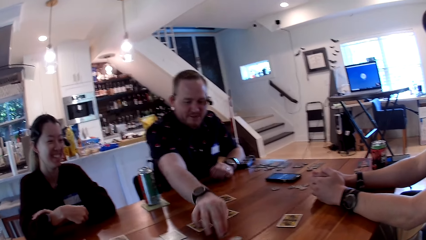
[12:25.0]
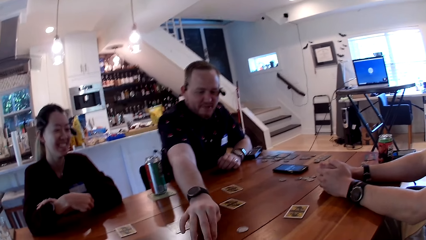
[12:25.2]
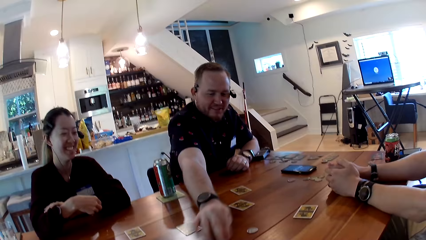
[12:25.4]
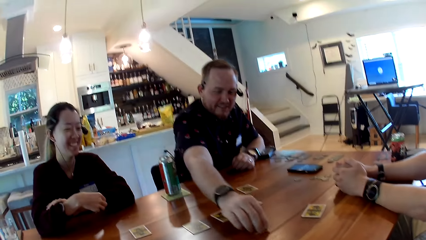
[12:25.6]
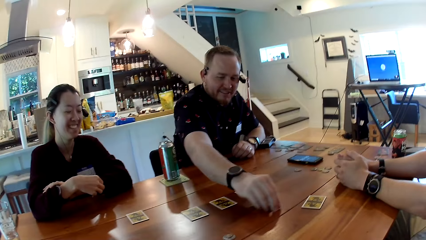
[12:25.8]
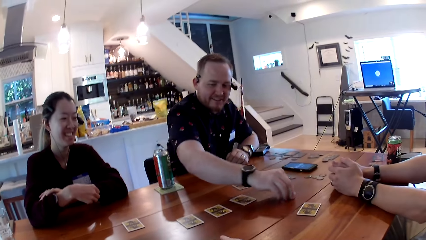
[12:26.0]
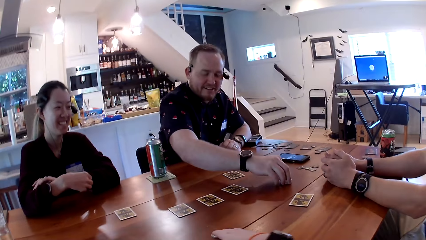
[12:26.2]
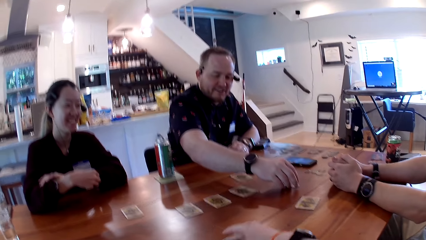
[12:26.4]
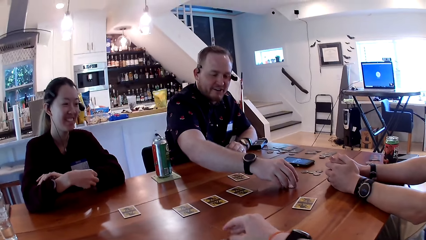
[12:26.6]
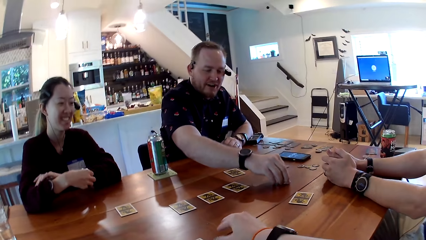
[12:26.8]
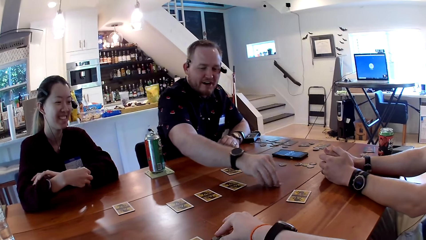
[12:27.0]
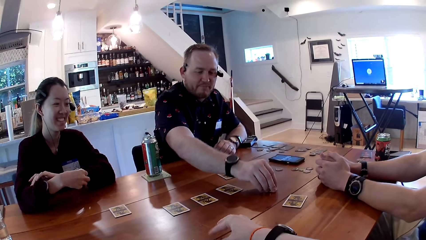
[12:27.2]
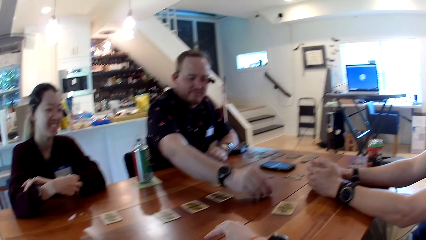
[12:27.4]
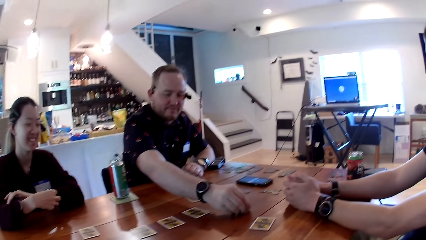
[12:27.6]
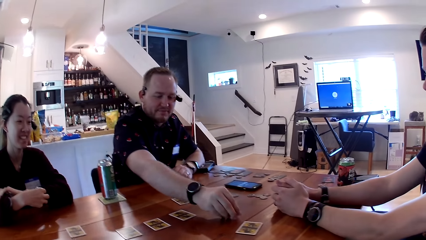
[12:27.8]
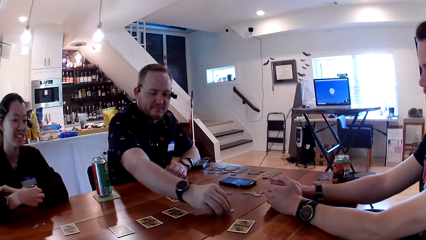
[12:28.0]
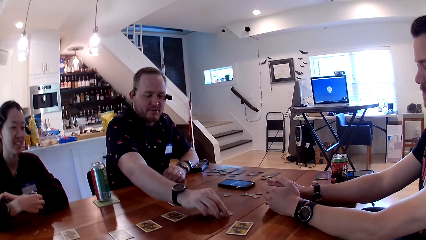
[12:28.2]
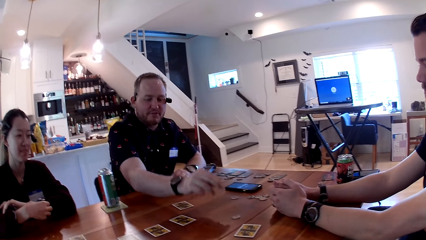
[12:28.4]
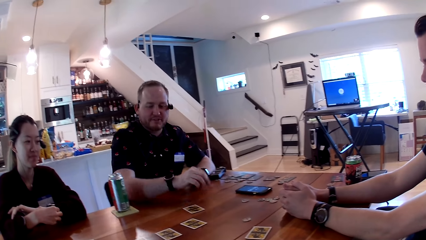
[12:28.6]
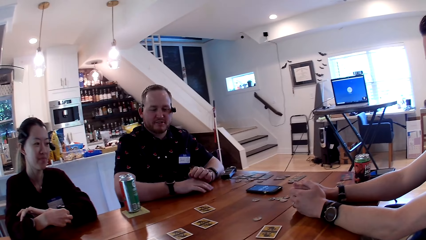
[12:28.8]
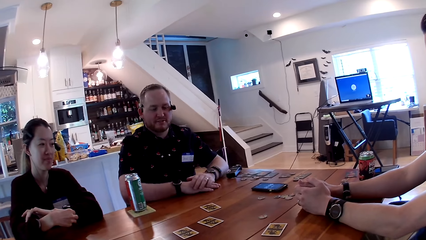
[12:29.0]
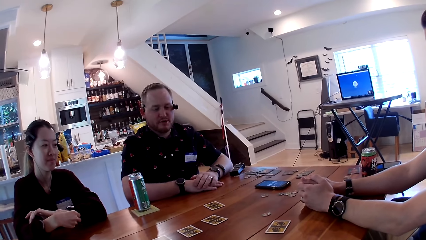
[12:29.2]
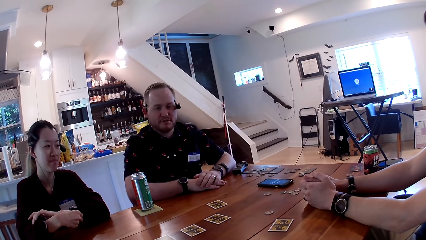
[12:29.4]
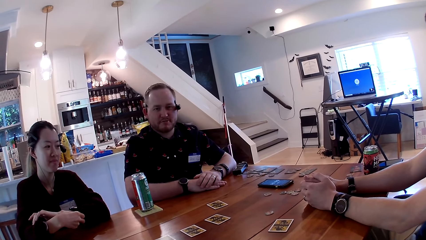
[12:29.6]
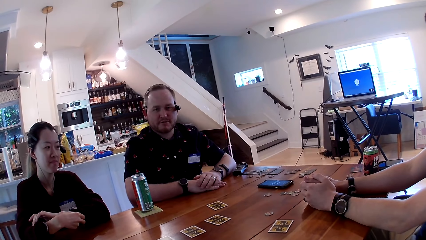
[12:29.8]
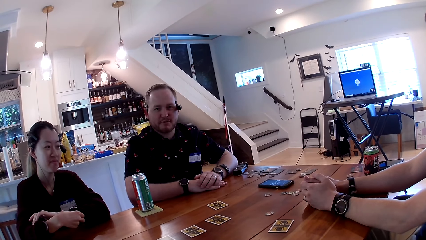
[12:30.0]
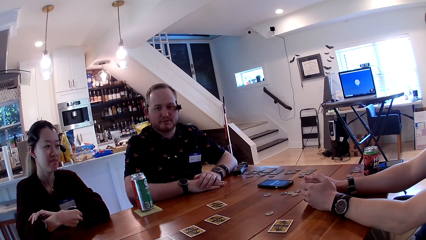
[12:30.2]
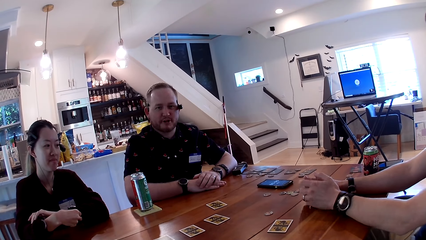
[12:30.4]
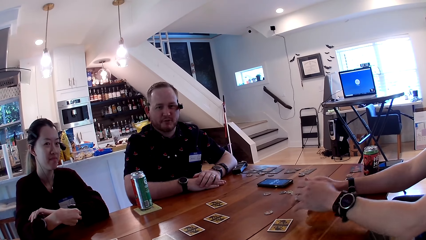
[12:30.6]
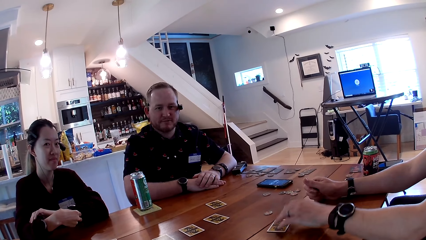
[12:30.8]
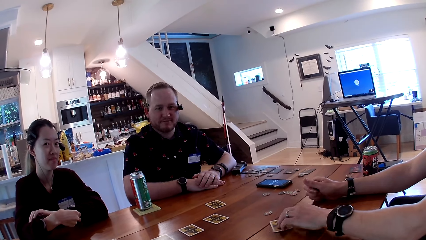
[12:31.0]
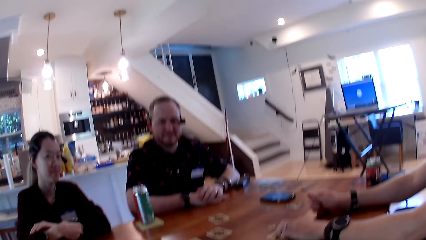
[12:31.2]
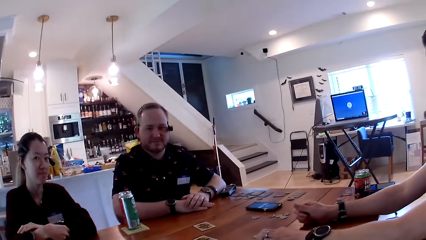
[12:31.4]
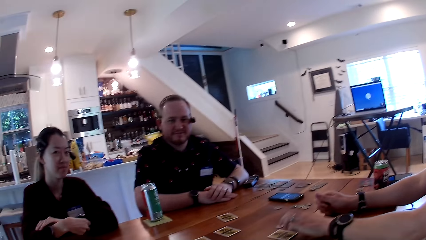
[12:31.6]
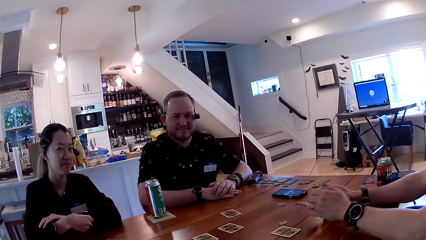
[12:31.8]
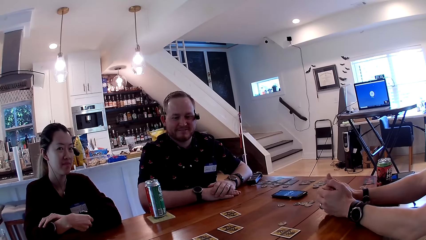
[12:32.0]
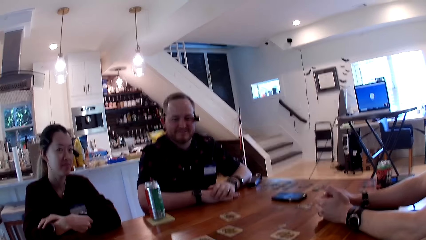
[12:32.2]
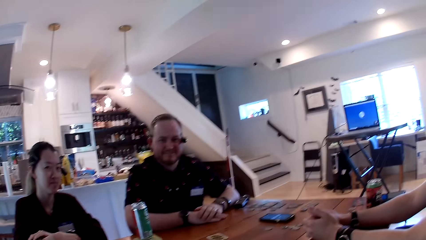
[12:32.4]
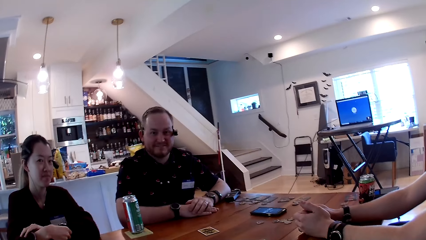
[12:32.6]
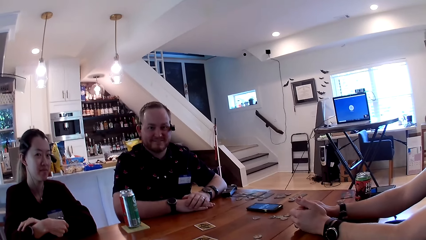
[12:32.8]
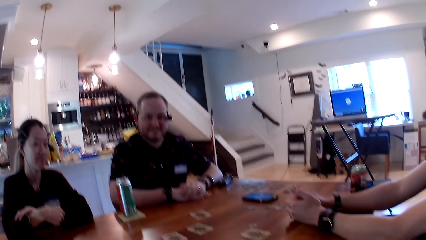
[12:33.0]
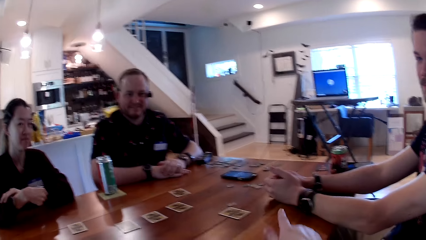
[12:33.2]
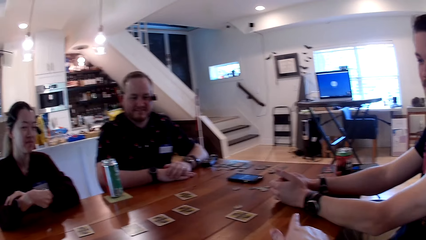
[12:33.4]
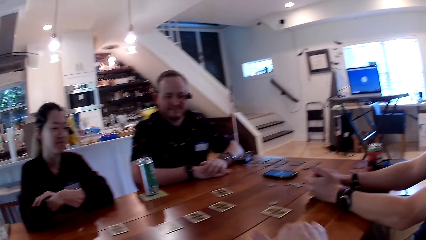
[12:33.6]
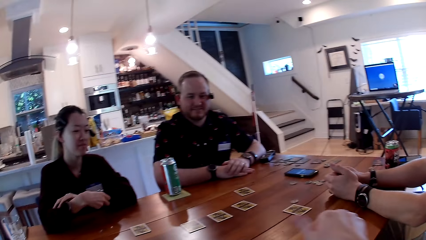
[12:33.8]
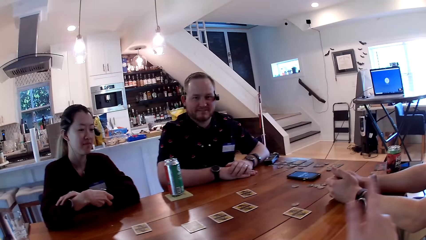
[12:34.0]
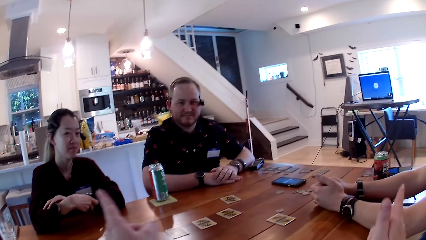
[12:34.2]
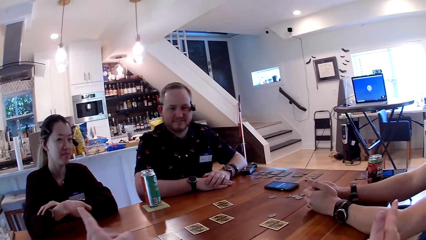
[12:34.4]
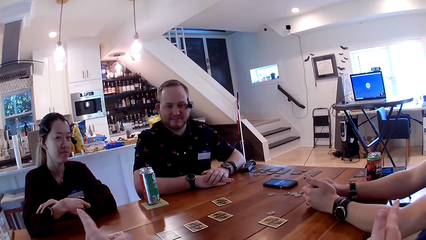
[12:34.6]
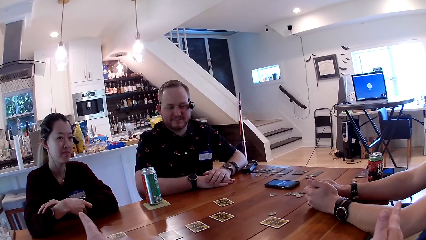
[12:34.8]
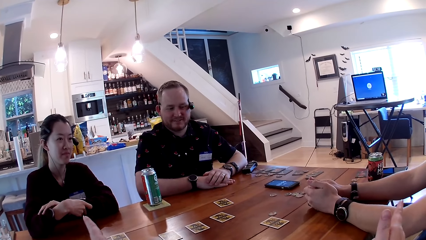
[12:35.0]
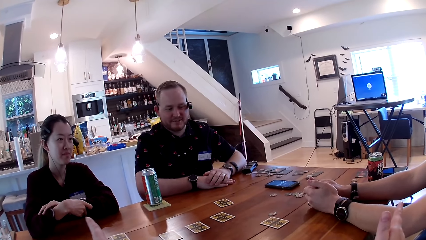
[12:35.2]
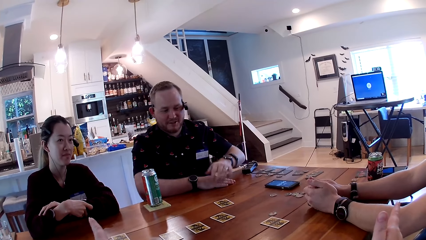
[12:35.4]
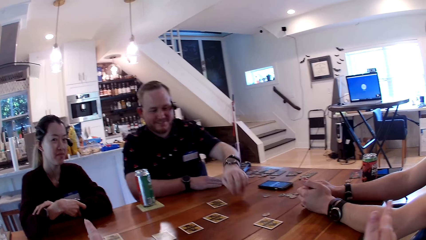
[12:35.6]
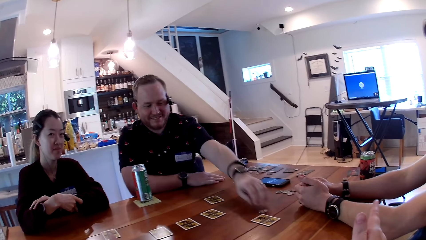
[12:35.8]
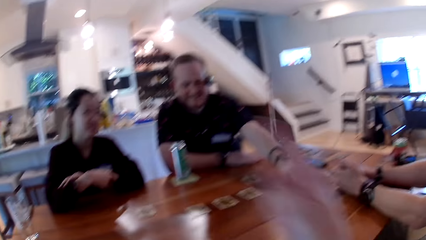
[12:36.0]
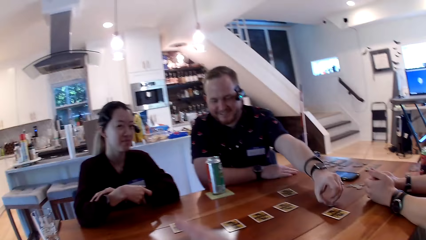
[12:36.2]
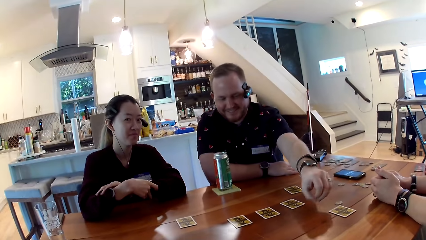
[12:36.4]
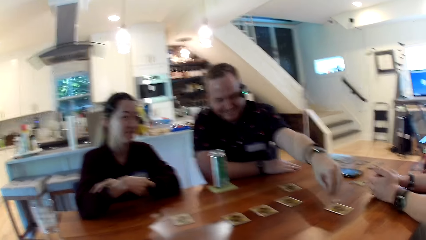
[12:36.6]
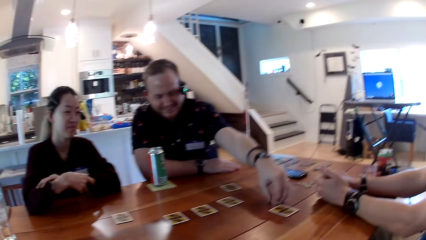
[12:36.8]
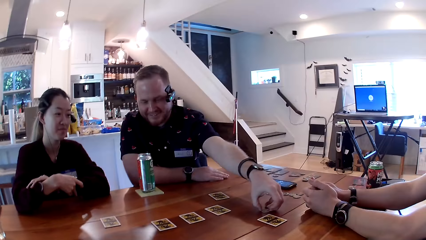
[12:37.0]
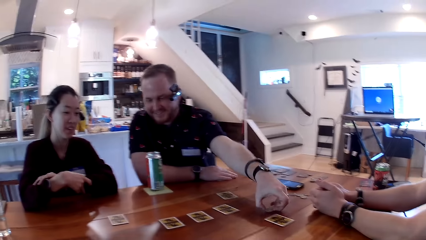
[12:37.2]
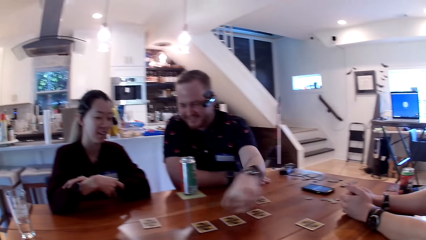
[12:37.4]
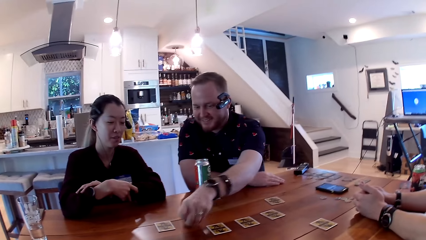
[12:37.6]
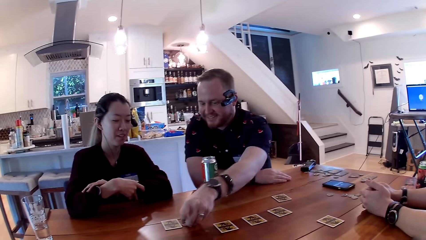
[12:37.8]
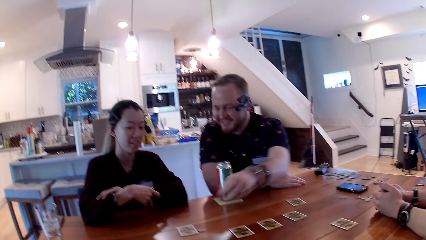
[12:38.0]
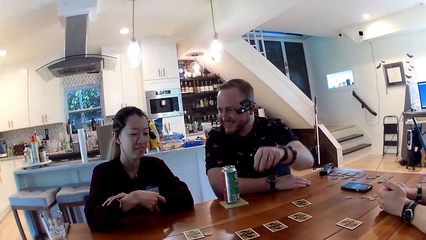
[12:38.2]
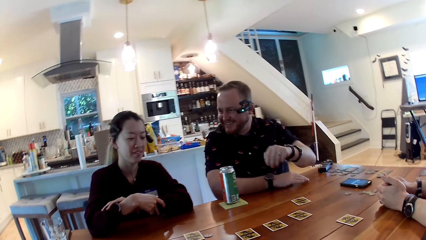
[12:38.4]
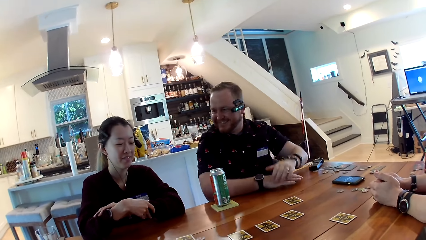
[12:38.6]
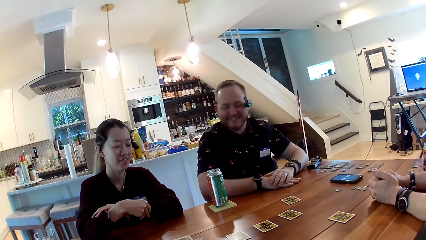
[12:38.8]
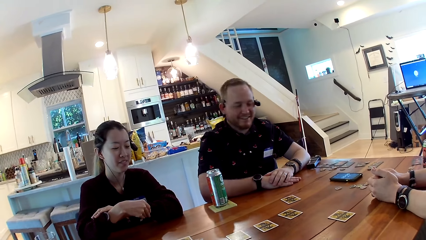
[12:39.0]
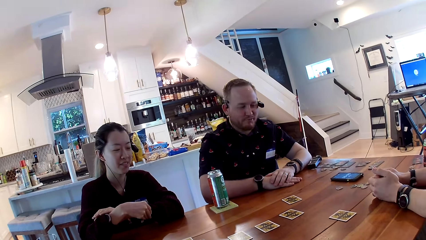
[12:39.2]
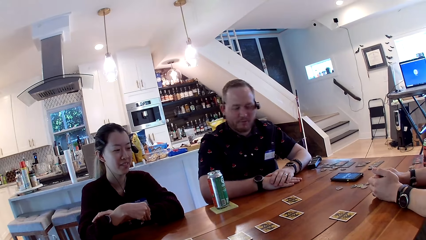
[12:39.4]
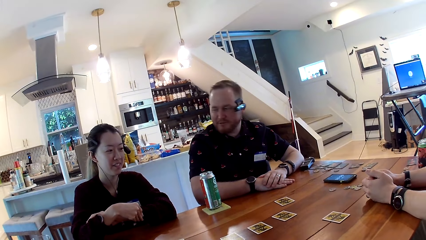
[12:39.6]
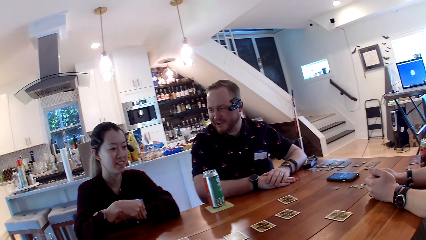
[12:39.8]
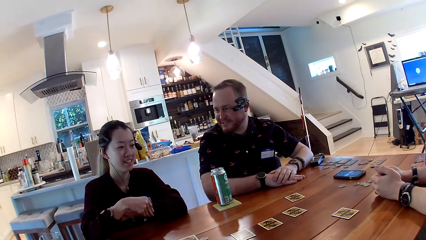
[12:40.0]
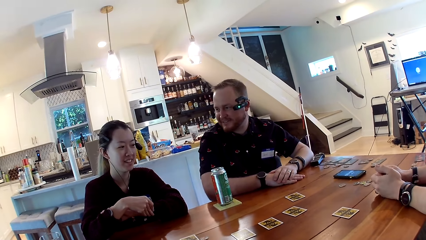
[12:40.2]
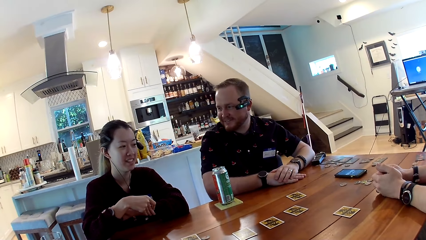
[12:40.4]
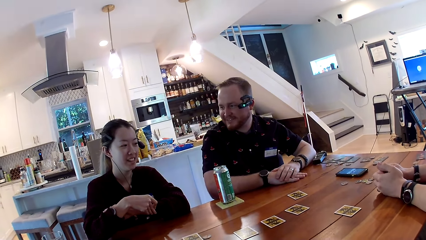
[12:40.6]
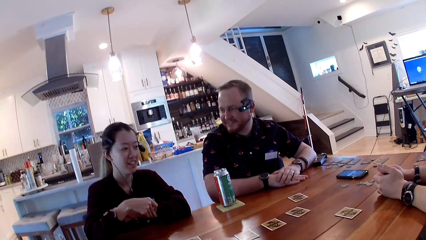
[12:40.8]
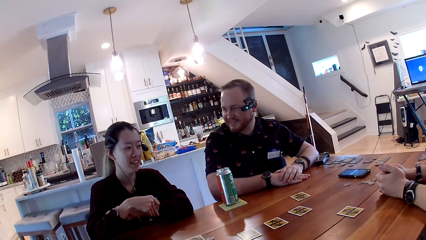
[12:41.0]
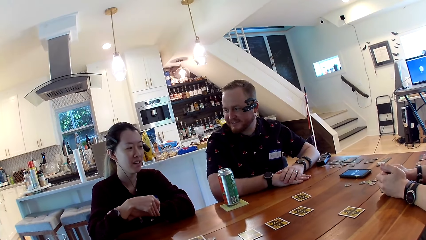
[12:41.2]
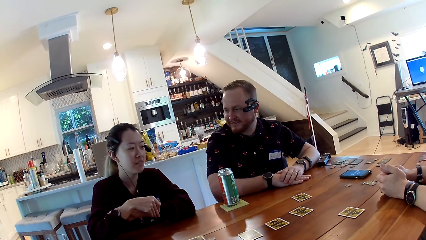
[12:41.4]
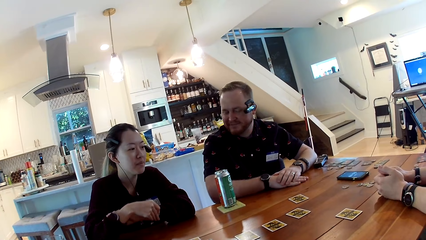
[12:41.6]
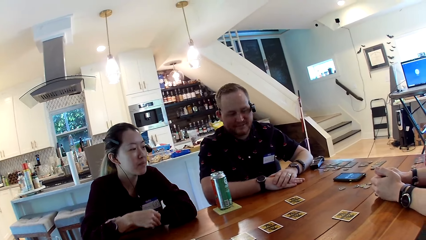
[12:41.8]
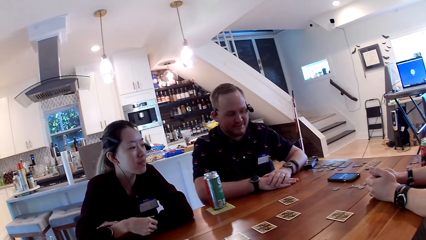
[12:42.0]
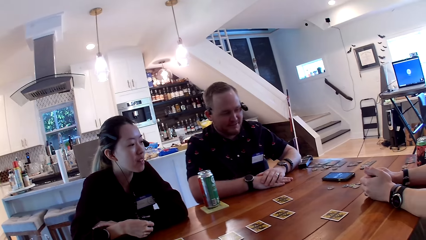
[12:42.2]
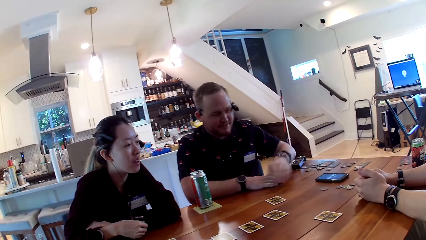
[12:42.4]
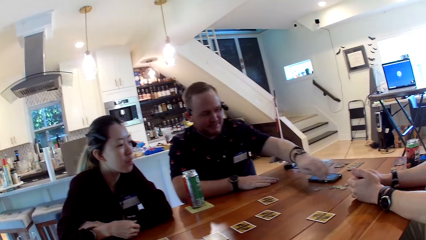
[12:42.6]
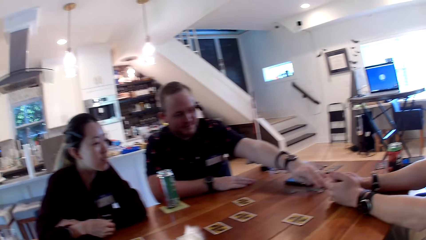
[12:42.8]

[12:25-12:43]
A man moves a token on the table with his right hand. The camera wearer converses. The man moves a token on the table with his right hand again. A man plays a card game. The camera wearer adjusts the token on the table with her right hand. The first man flips the token with his right hand, places the token on the table with his right hand, and places his right hand on the table. The other man converses with the camera wearer. Another man adjusts a card on the table with his left hand and places his left hand on the table. The first man picks up a token from the table with his left hand, places the token on the table with his left hand, and places his right hand on the table. The first man converses with a woman, the third man and the camera wearer. The woman converses.
